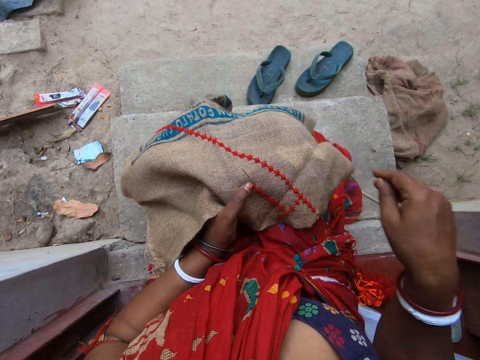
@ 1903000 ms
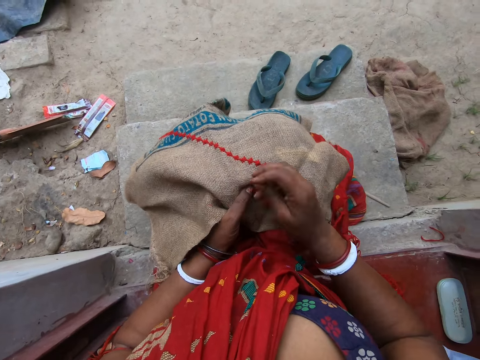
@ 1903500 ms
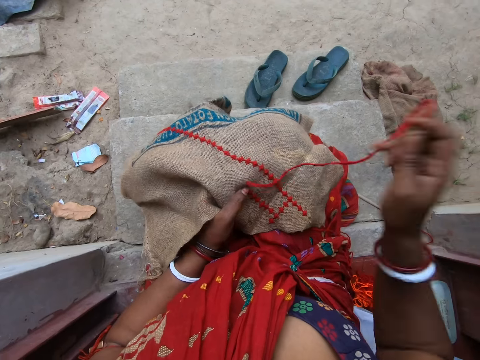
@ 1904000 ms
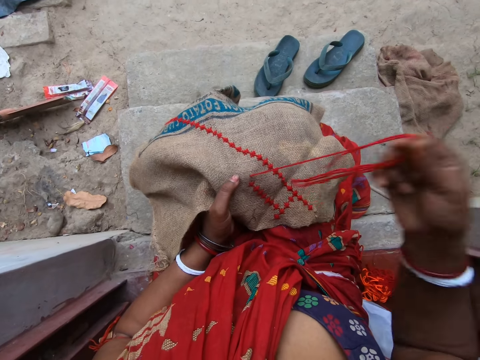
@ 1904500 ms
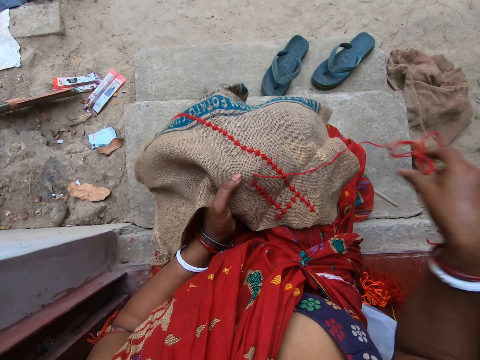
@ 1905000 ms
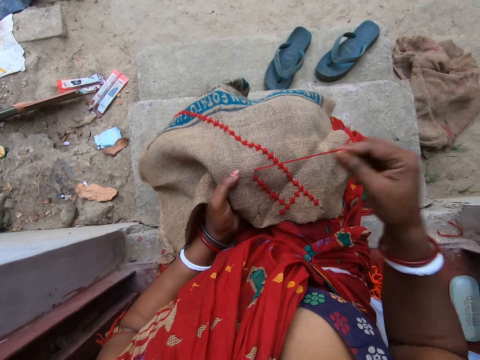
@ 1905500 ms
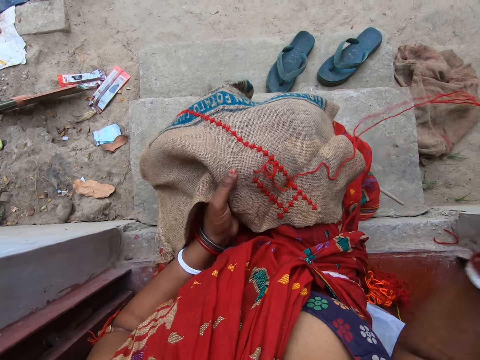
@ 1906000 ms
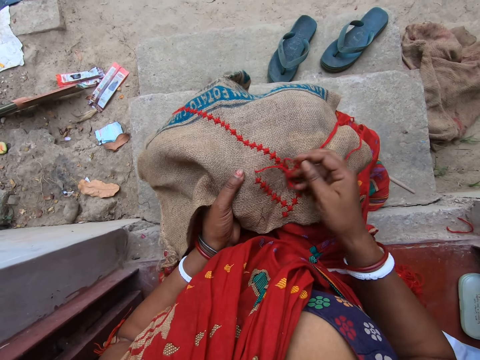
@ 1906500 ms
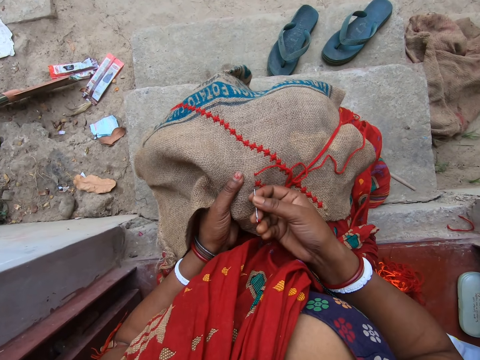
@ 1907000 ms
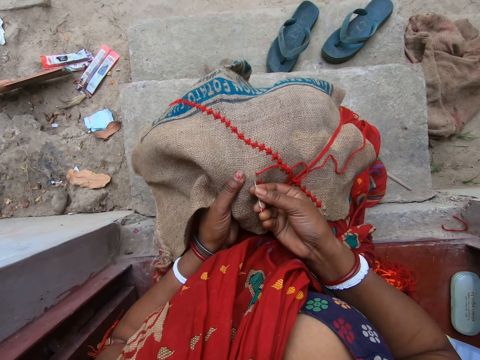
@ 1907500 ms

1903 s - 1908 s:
The camera wearer removes her right hand from under the cloth.

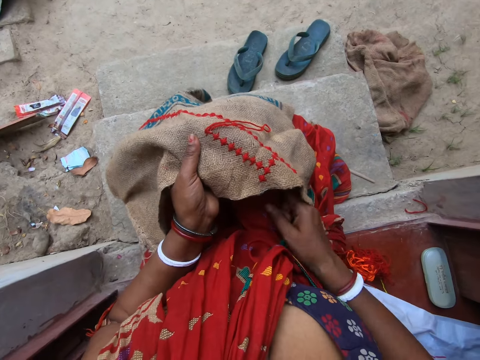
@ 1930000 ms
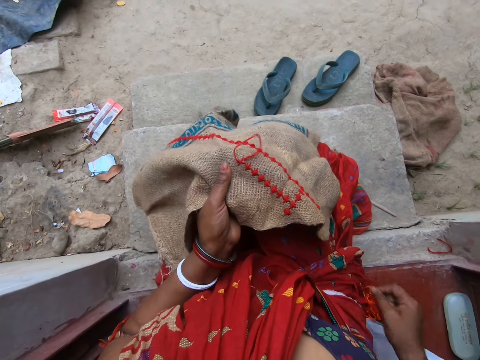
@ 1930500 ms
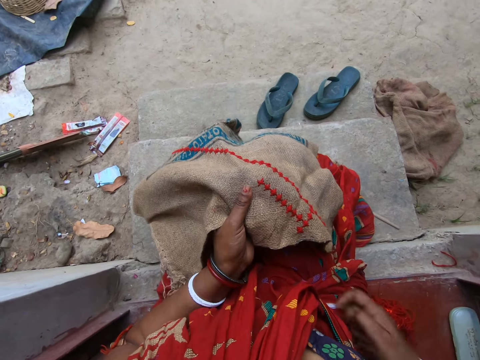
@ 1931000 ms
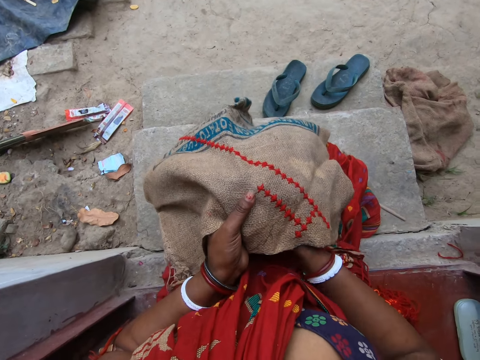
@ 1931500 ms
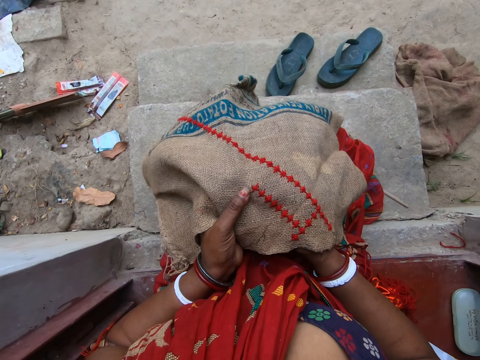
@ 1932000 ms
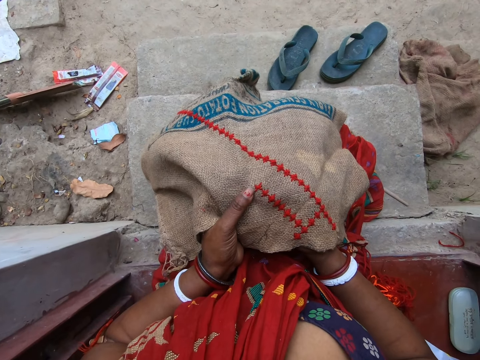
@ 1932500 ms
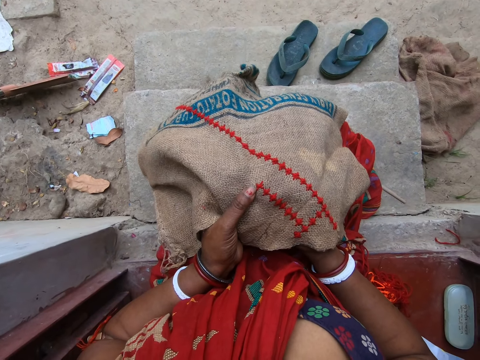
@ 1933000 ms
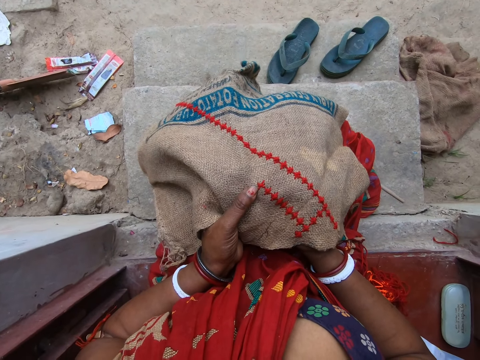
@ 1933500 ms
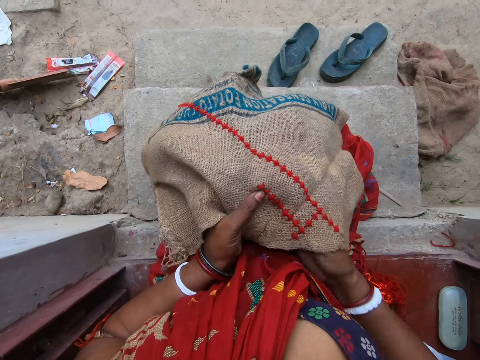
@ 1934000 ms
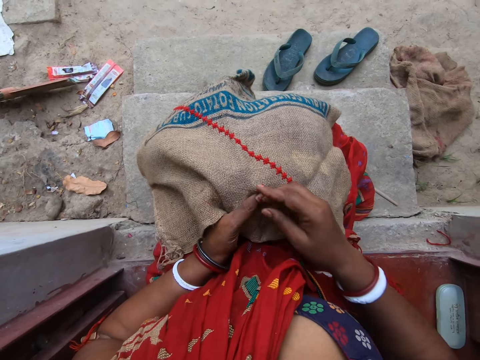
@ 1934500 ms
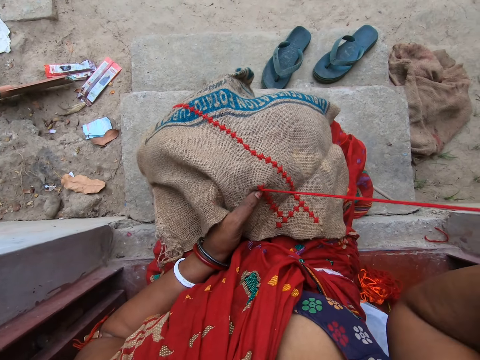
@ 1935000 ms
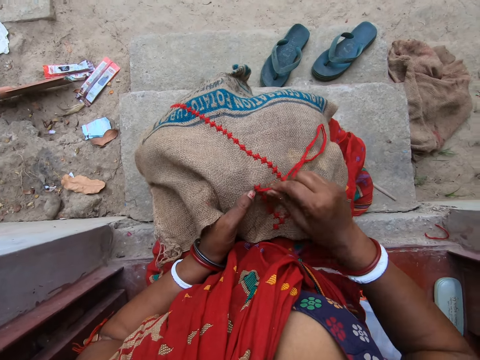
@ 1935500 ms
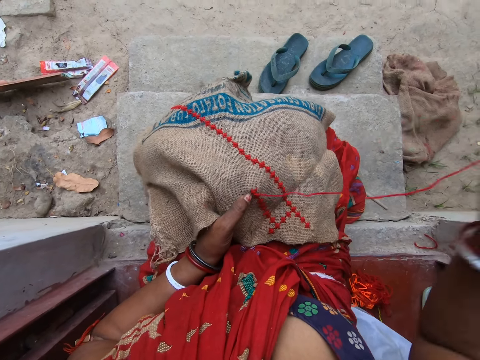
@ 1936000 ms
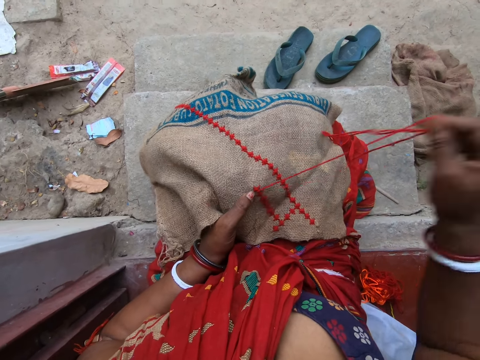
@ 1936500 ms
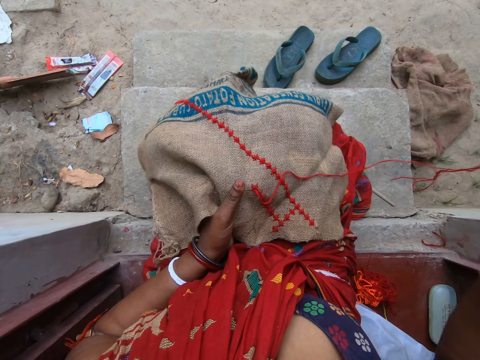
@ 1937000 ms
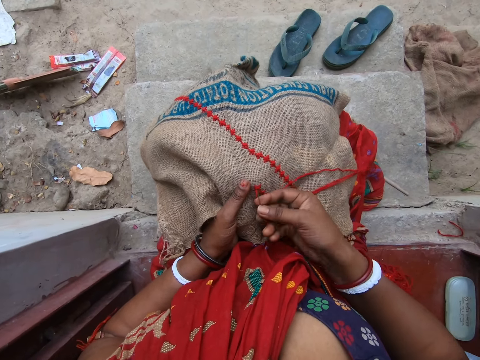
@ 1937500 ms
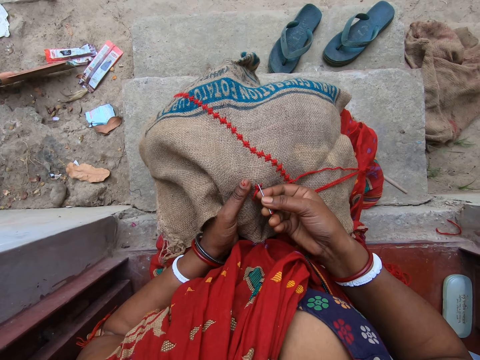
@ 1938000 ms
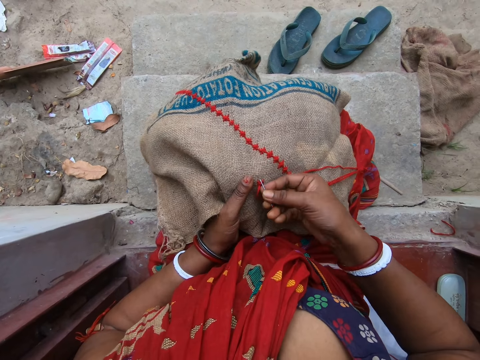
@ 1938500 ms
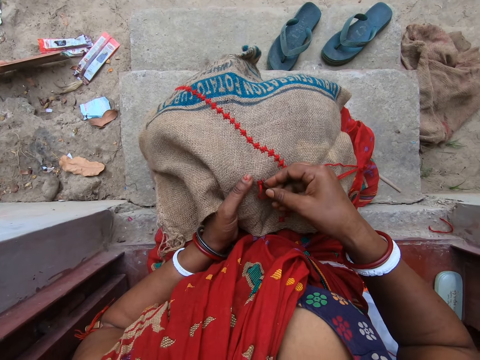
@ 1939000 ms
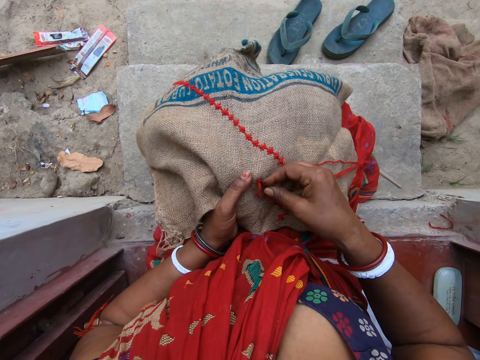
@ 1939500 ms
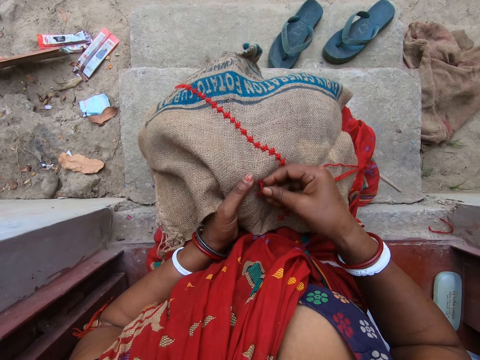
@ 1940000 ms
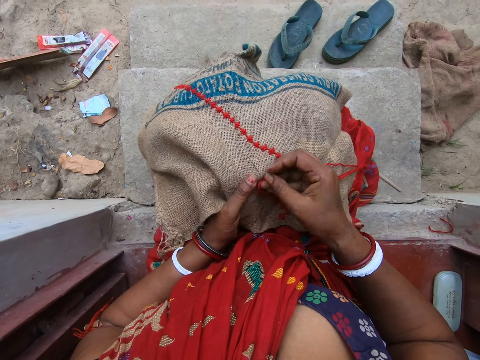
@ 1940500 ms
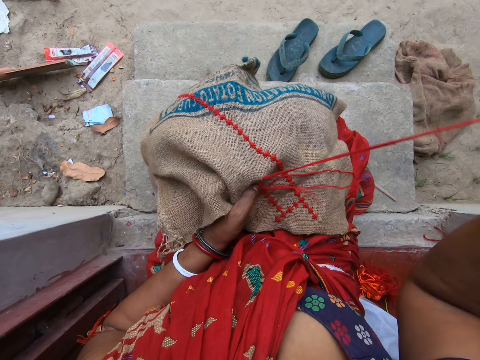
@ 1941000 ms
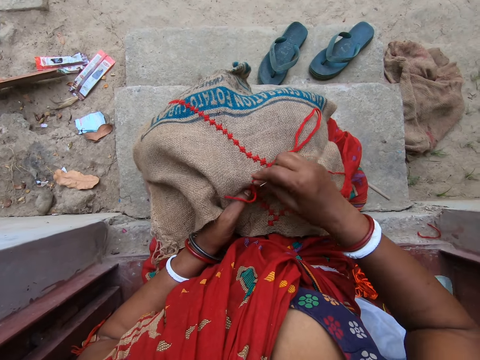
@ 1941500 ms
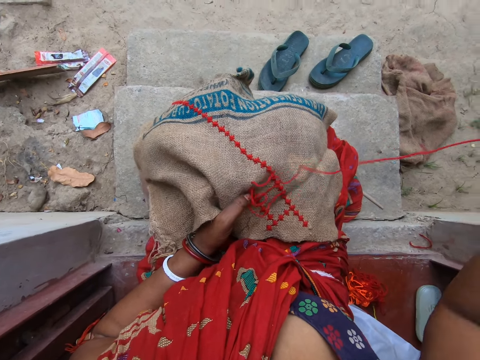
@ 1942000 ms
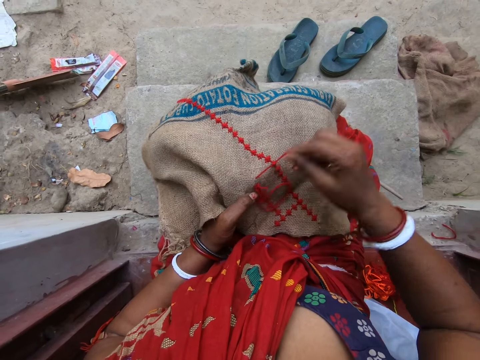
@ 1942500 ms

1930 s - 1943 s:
The camera wearer puts her right hand under the cloth. She removes her right hand from under the cloth. She pulls the thread from the cloth with her right hand. She sews a design on the cloth with the needle and thread in her right hand.

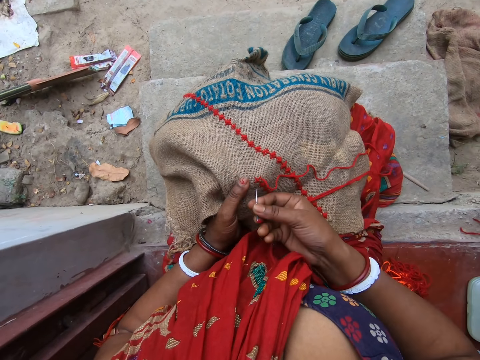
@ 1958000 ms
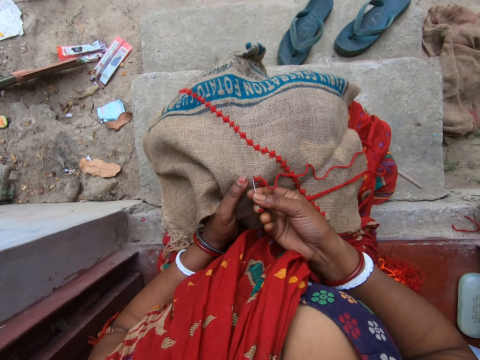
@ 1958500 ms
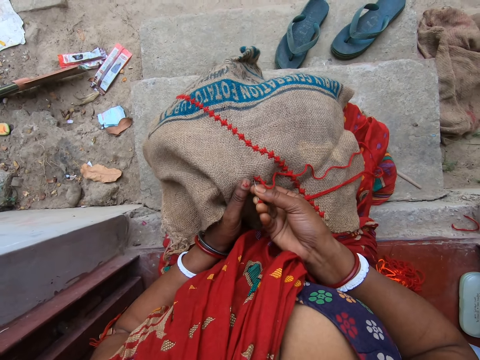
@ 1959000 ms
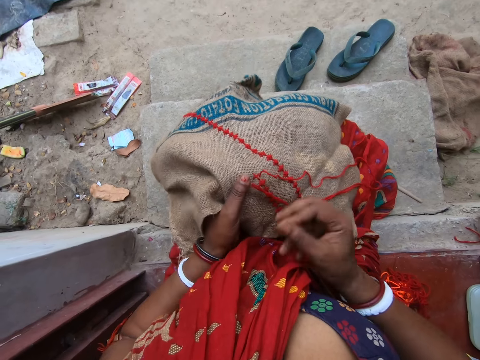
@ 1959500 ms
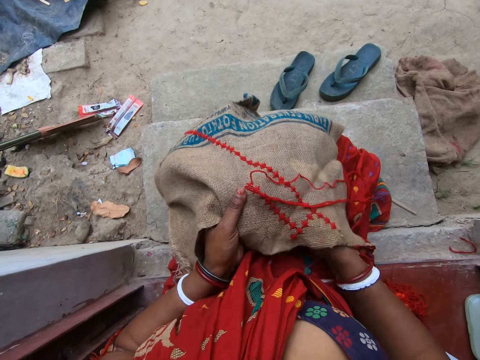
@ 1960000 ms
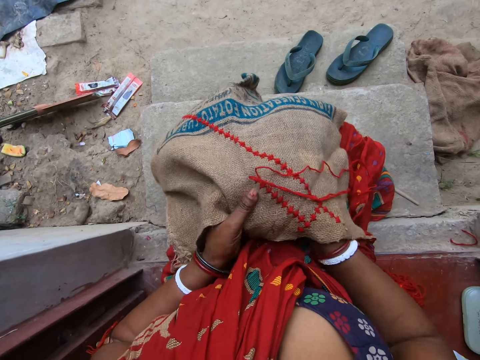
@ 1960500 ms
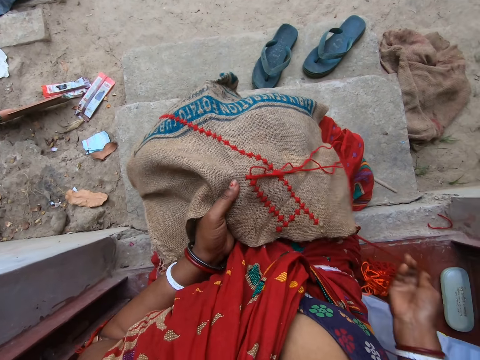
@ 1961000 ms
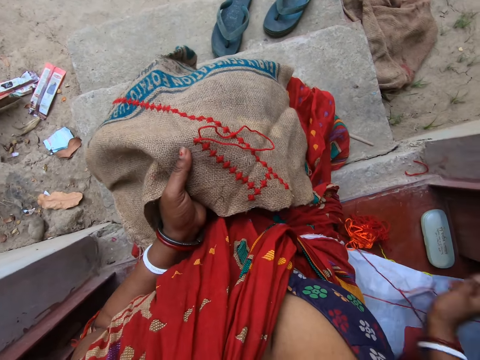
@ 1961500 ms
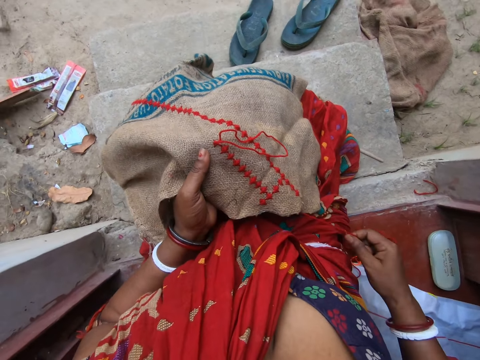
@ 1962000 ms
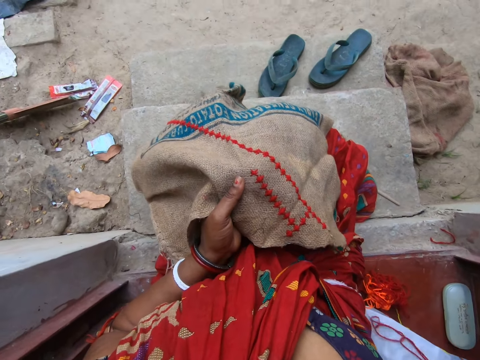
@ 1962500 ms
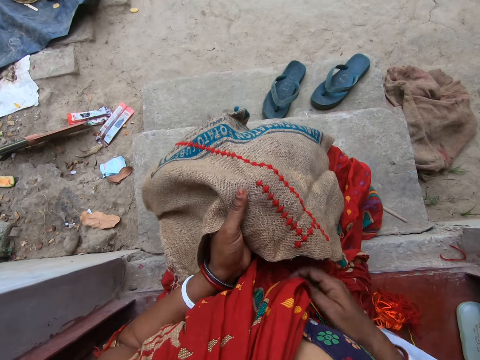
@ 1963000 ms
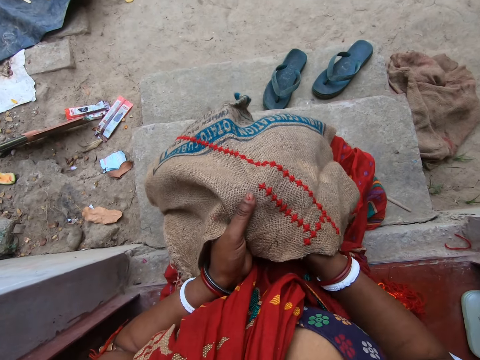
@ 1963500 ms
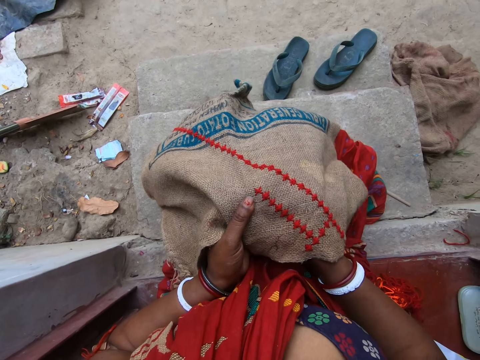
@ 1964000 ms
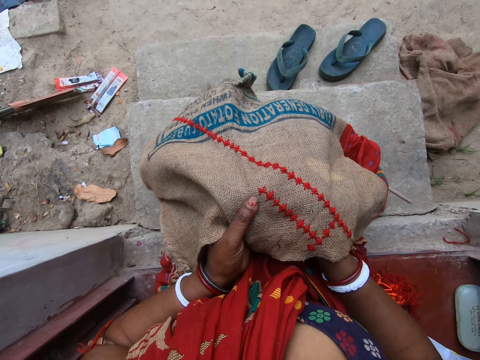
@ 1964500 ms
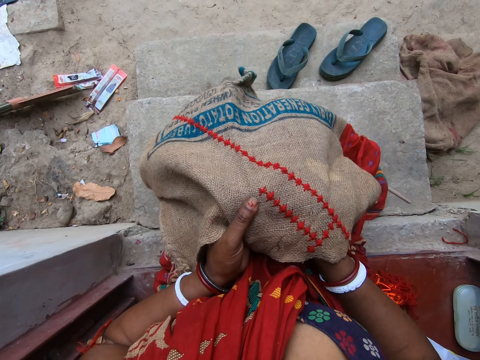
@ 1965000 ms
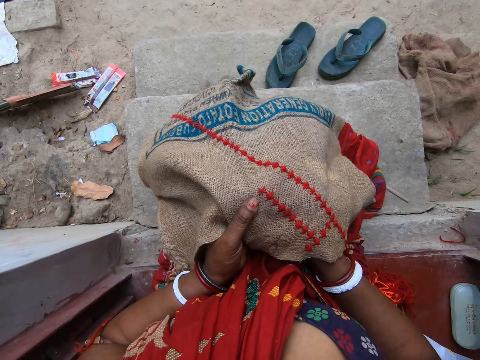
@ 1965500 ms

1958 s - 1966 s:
The camera wearer puts her right hand under the cloth. She pulls the needle and thread from under the cloth with her right hand.
